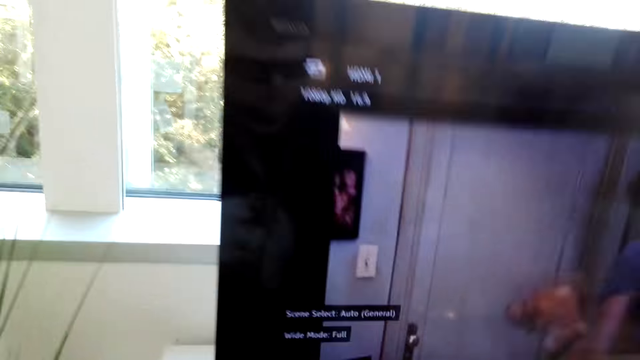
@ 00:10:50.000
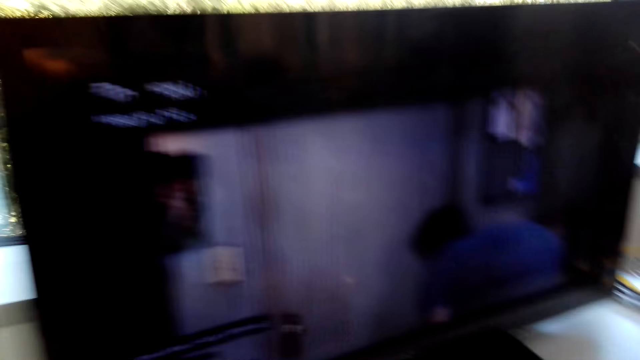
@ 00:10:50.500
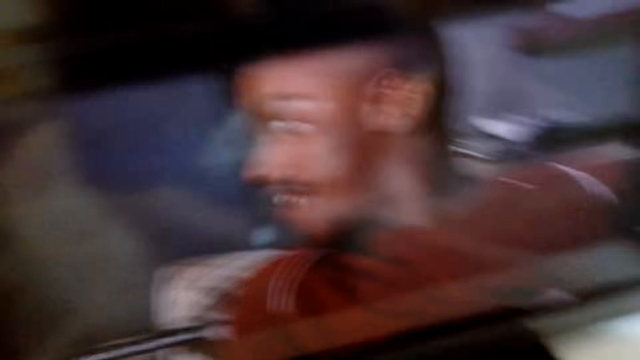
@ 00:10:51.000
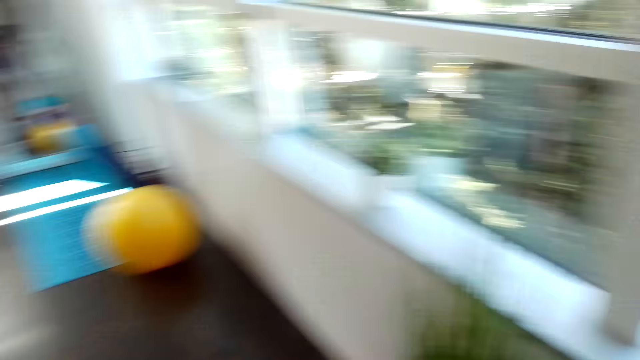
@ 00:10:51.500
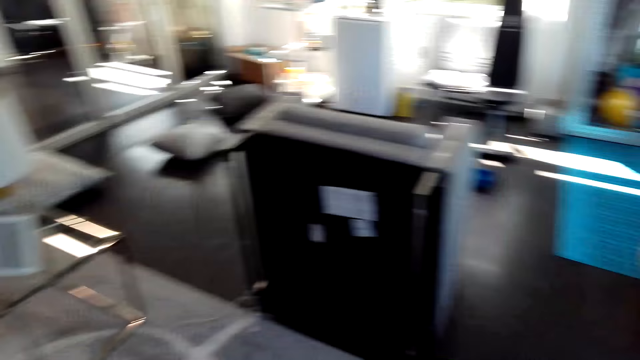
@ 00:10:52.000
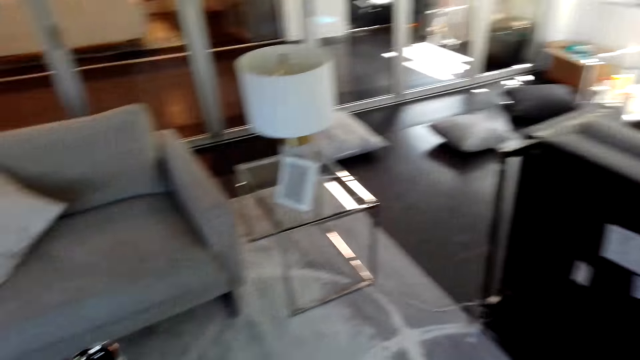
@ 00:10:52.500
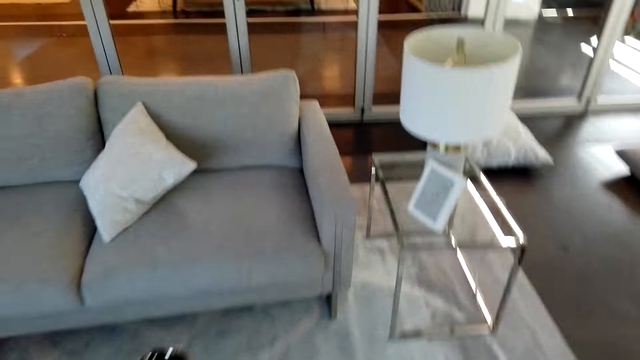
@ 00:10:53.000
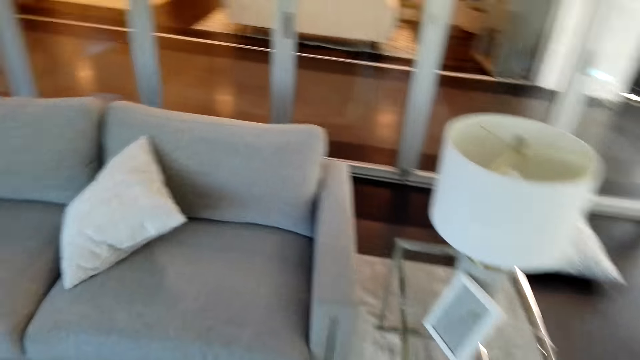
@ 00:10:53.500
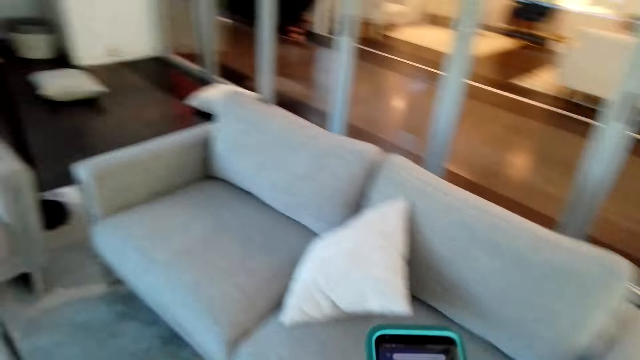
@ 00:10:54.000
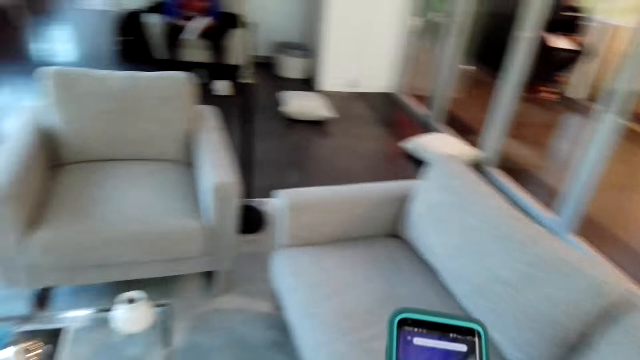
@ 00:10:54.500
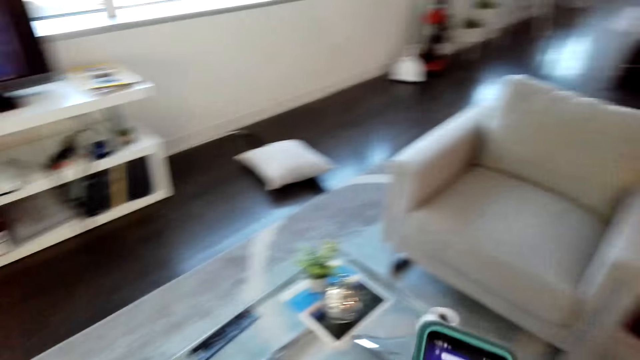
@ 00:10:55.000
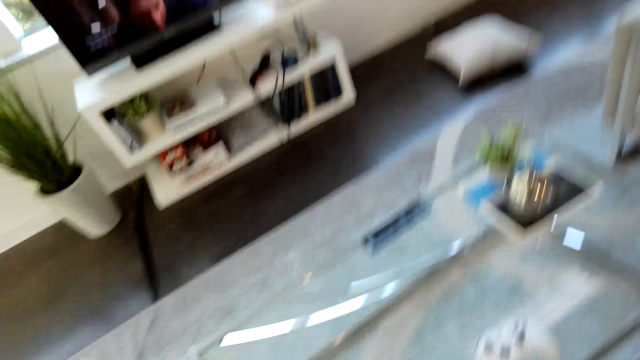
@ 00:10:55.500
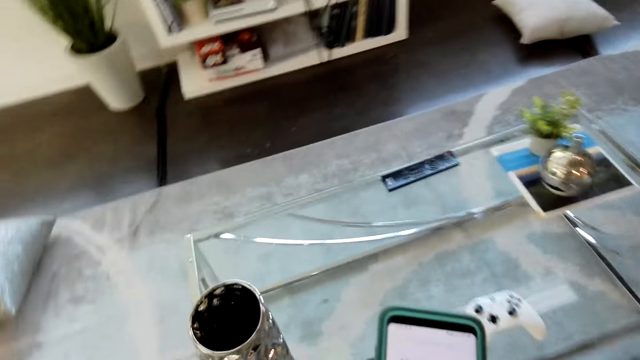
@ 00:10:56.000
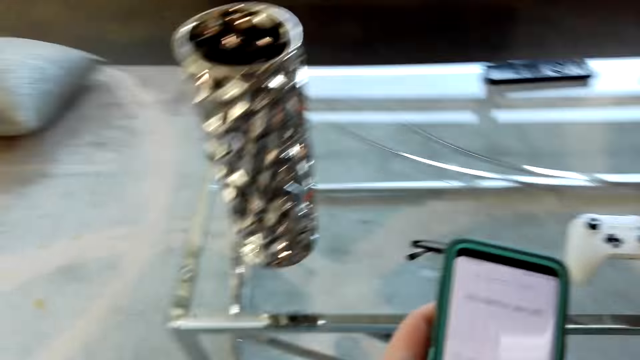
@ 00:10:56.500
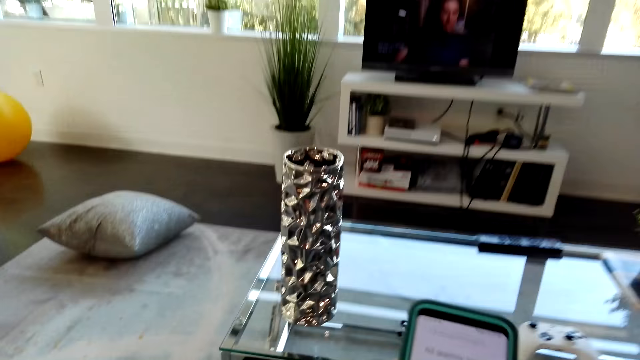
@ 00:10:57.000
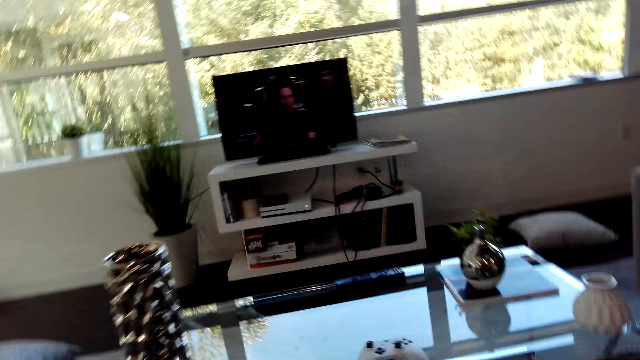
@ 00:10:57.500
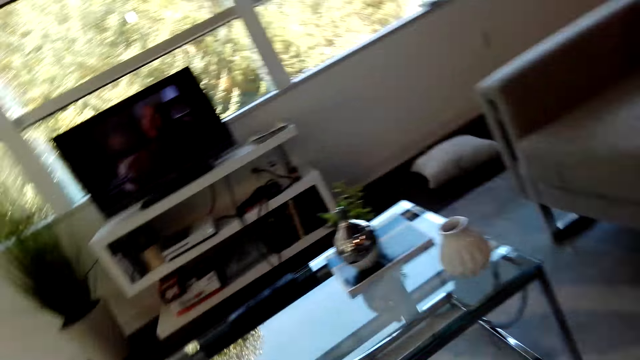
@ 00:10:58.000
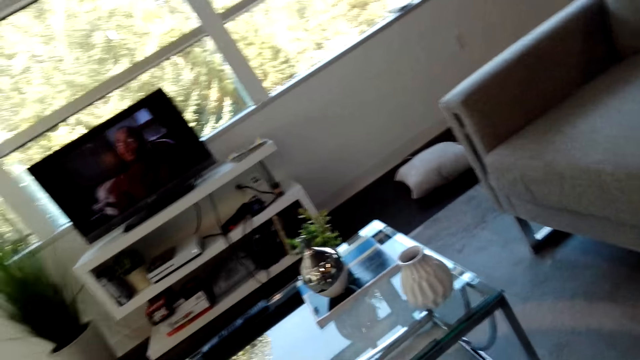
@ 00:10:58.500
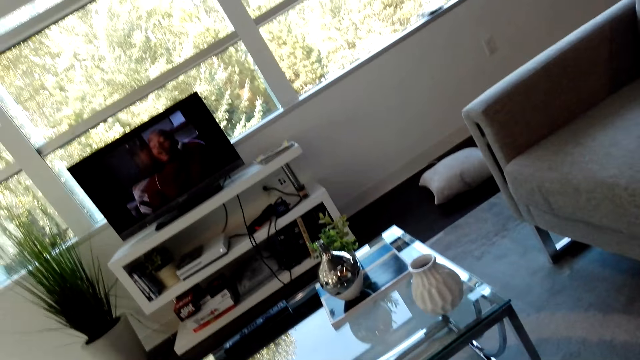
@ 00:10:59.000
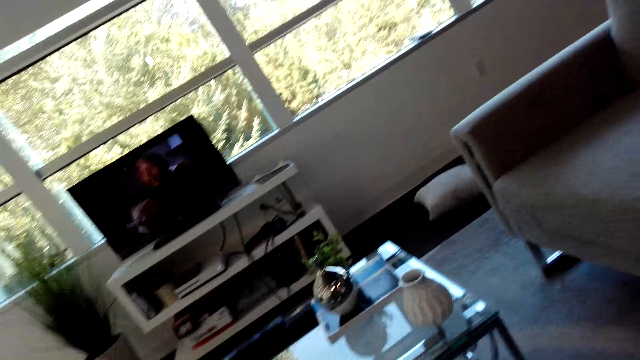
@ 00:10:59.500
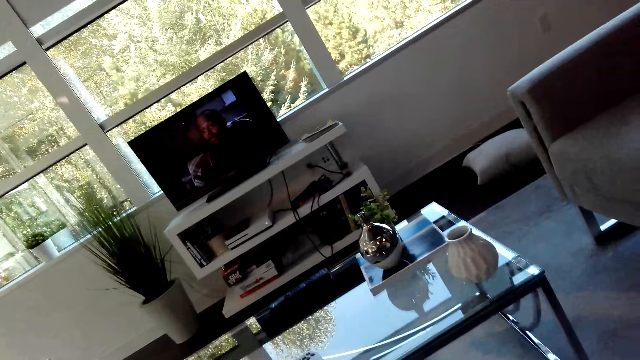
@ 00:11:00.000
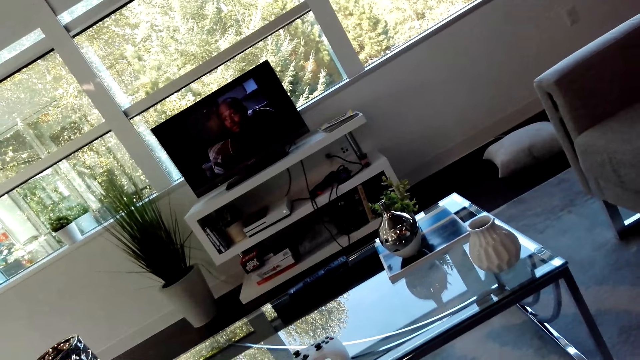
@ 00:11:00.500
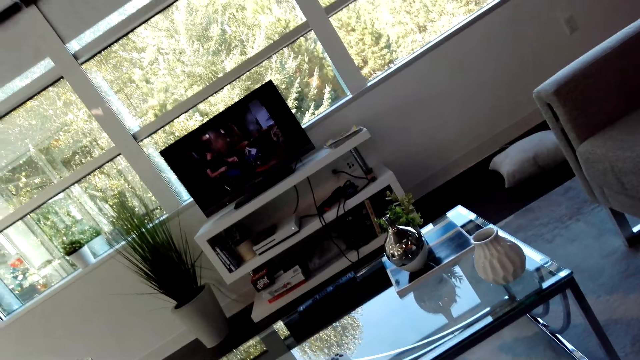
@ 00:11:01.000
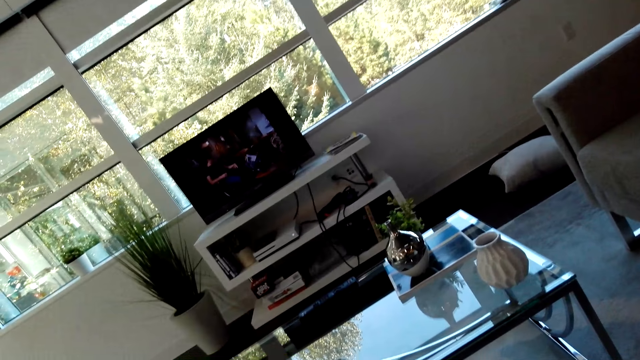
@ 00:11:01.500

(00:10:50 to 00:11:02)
The camera wearer walks in the room. They scroll the phone and sit down.

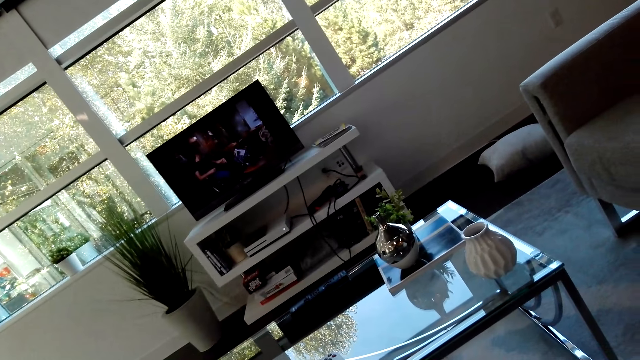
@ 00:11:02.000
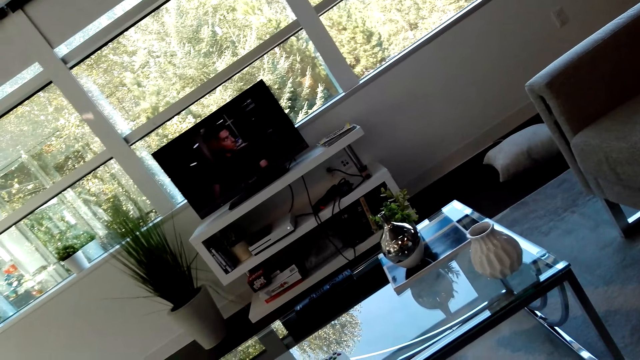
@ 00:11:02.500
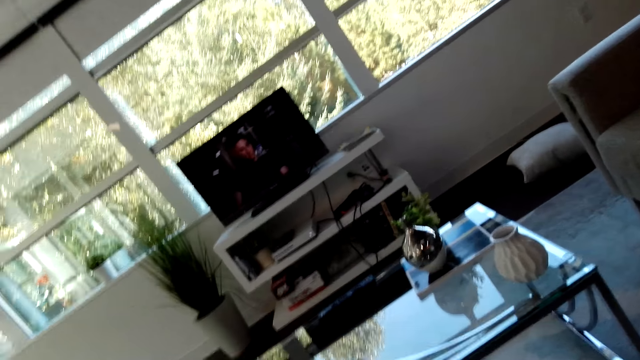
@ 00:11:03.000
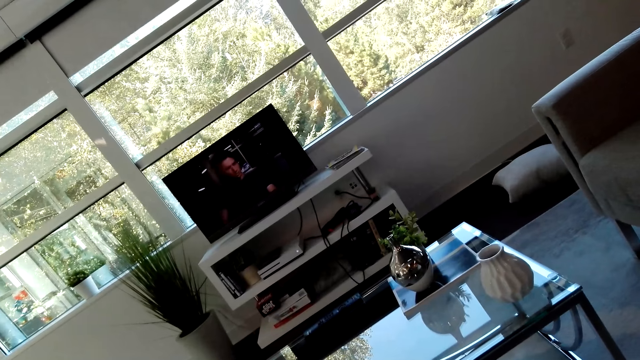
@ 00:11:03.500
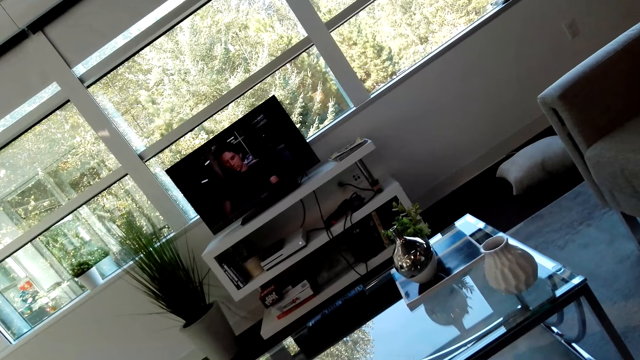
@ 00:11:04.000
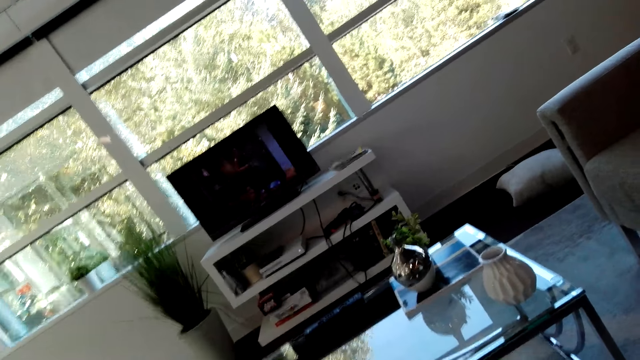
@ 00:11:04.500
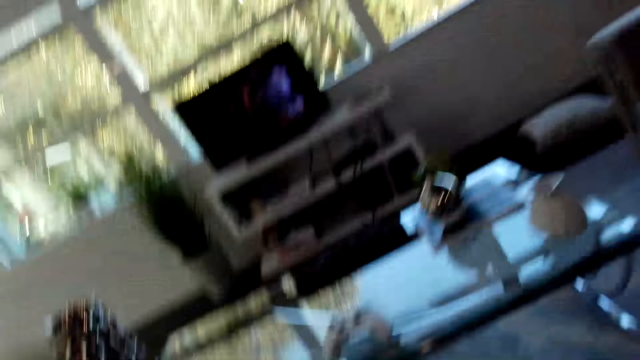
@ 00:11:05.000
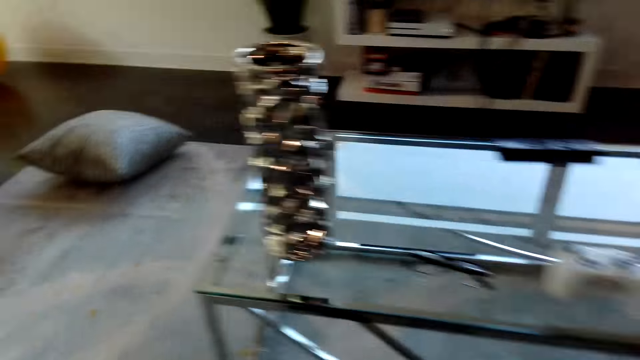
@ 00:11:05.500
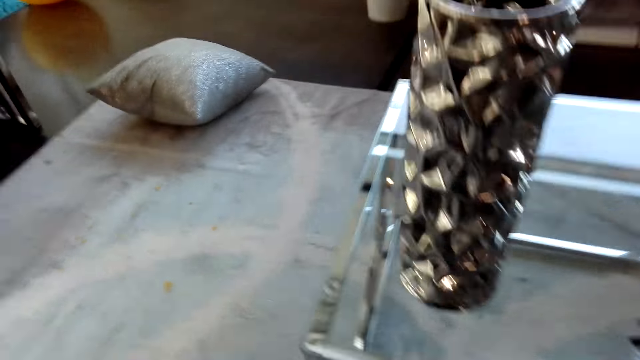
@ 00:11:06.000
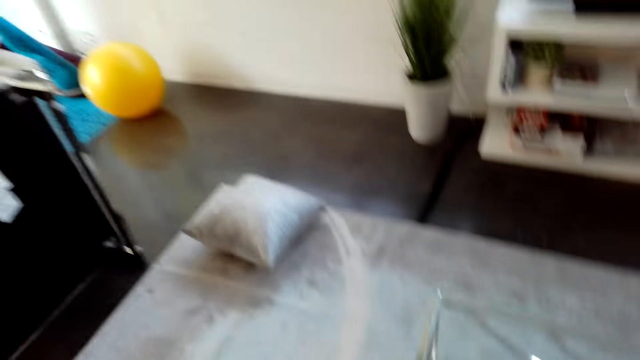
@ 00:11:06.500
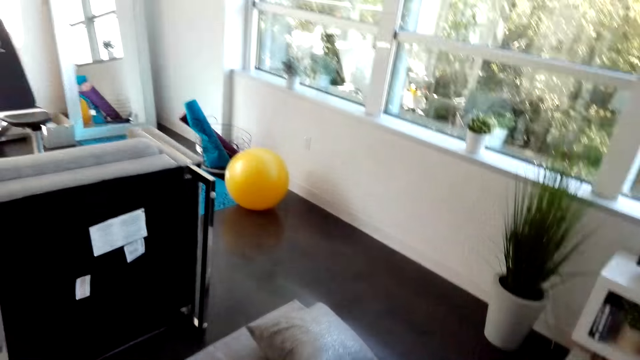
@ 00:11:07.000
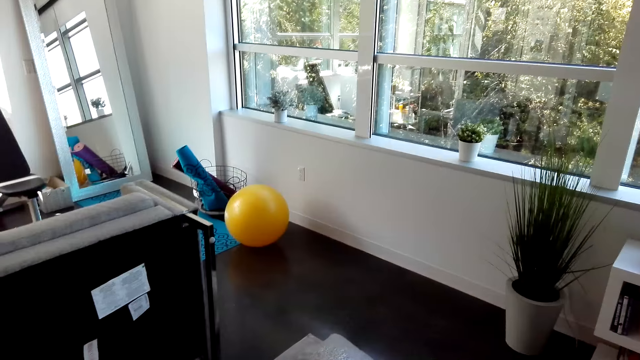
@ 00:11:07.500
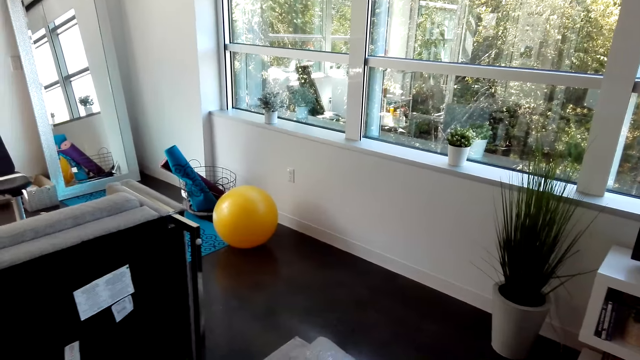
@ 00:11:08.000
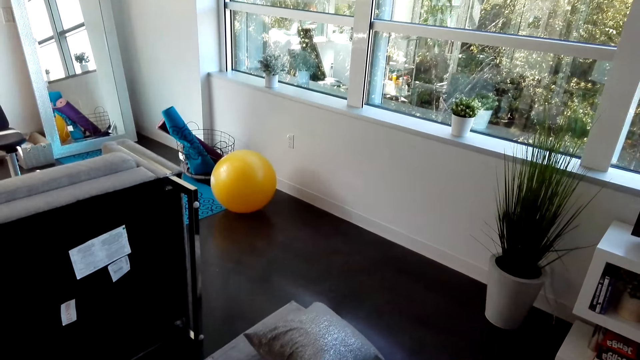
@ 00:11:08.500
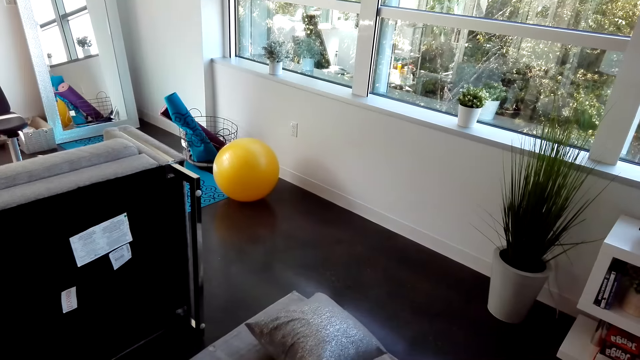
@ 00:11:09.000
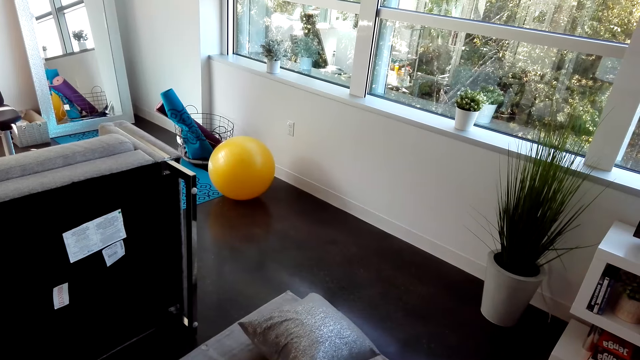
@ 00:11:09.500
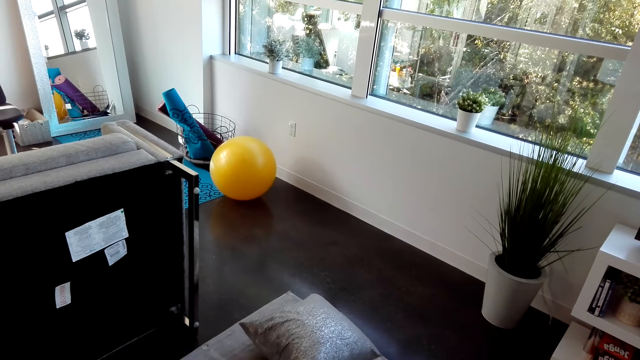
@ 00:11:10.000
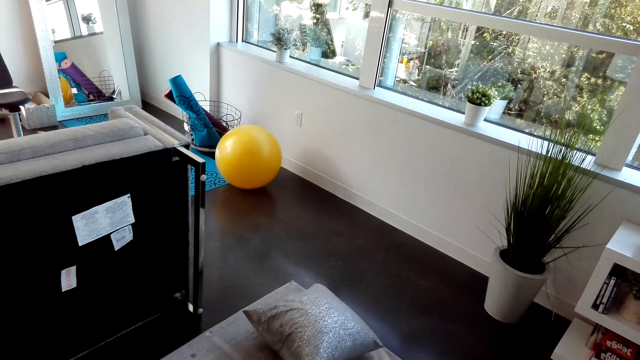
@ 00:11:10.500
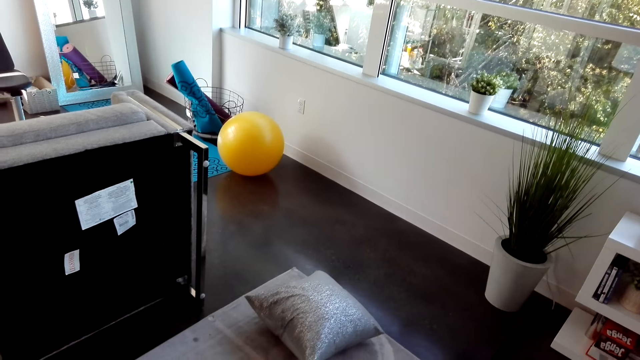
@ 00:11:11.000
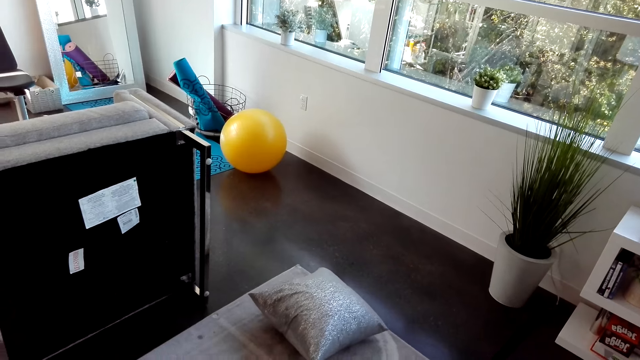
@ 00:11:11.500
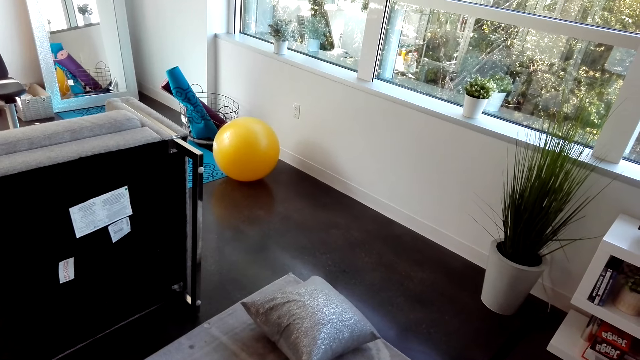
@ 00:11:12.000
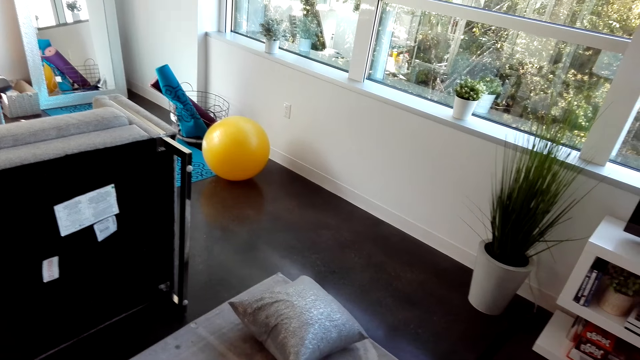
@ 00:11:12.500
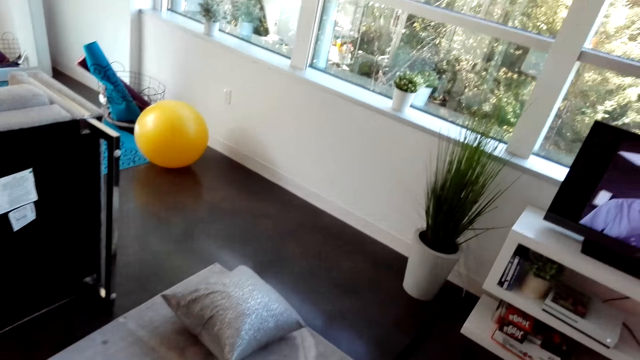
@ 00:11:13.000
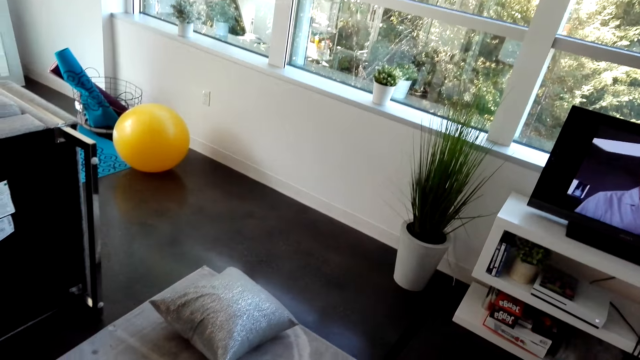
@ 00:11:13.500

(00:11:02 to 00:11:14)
The camera wearer looks around.
